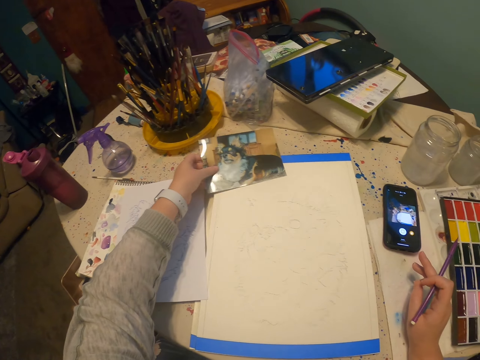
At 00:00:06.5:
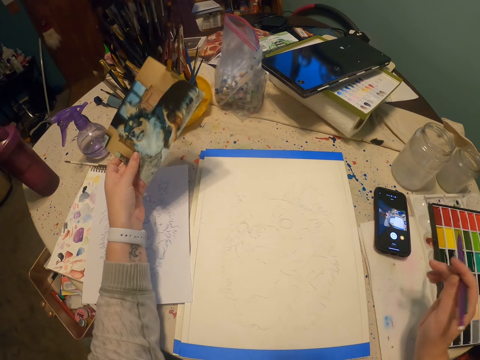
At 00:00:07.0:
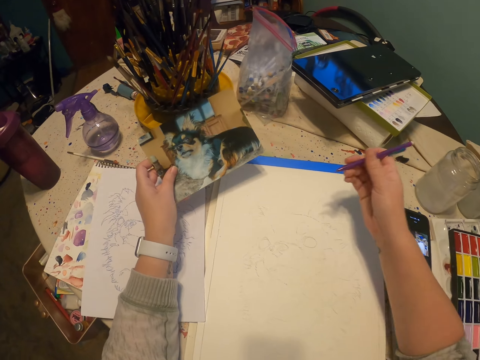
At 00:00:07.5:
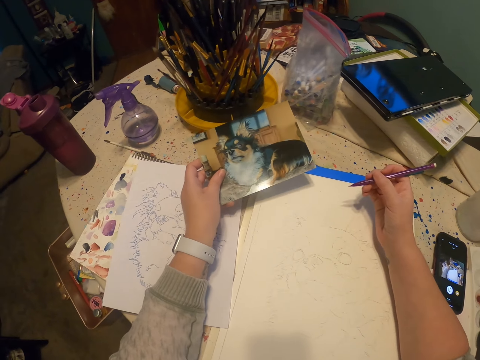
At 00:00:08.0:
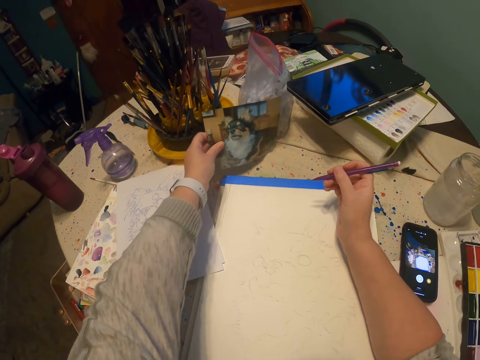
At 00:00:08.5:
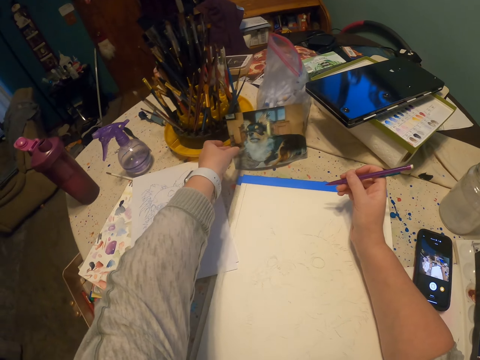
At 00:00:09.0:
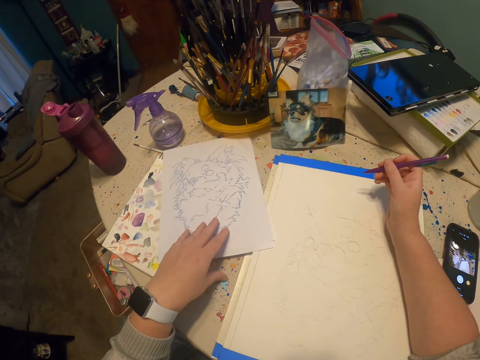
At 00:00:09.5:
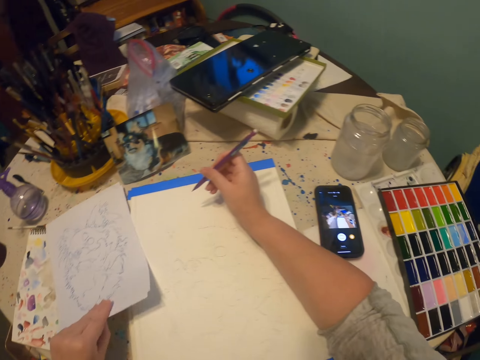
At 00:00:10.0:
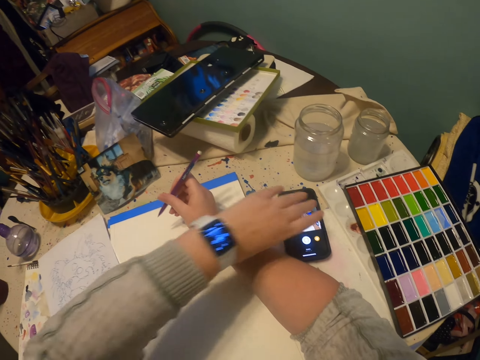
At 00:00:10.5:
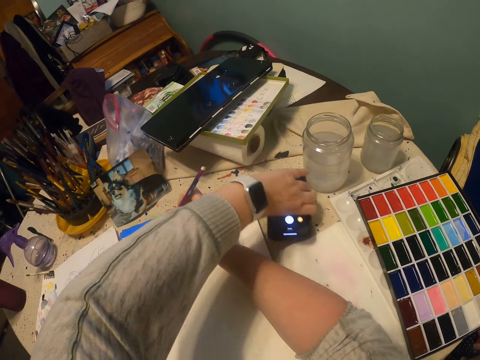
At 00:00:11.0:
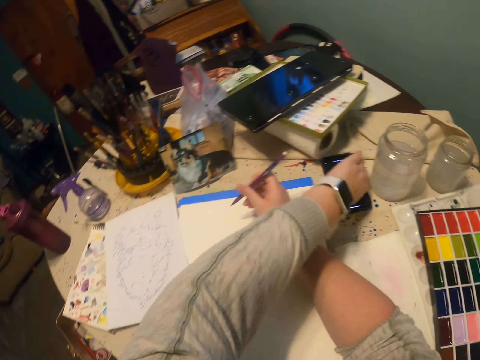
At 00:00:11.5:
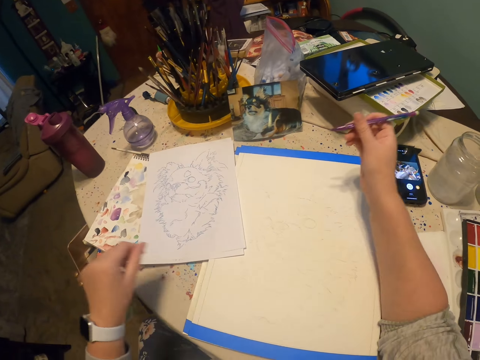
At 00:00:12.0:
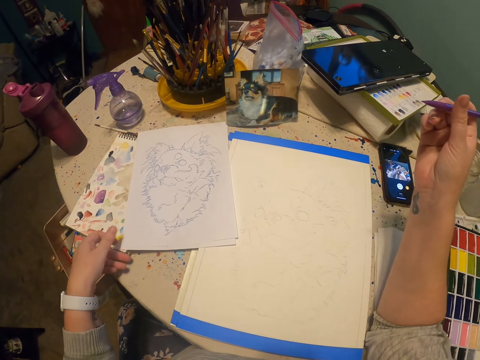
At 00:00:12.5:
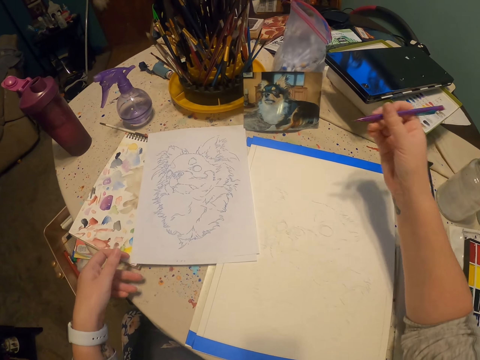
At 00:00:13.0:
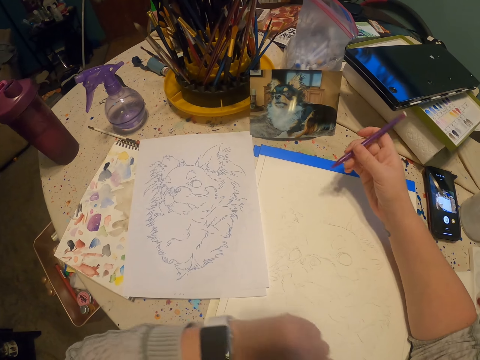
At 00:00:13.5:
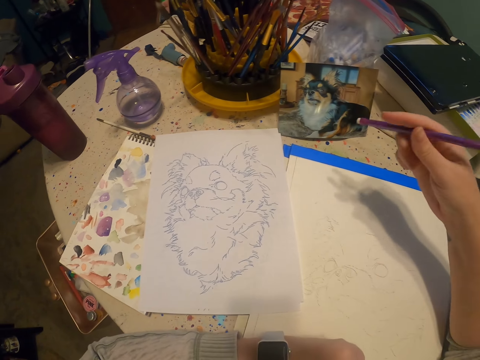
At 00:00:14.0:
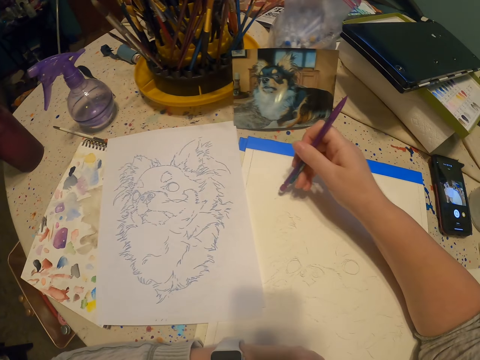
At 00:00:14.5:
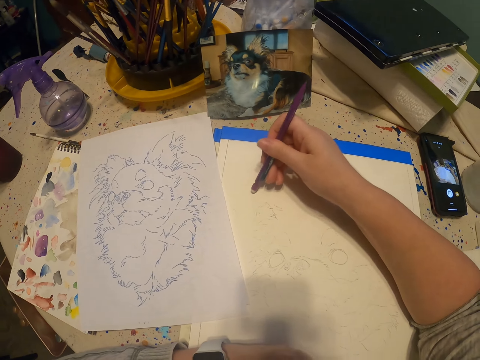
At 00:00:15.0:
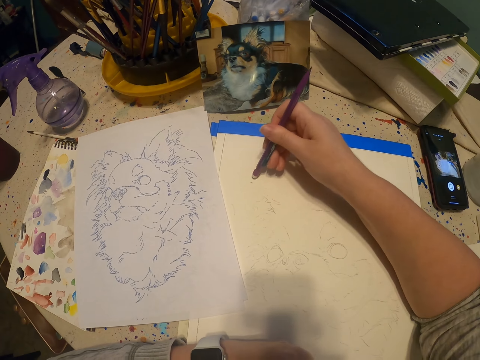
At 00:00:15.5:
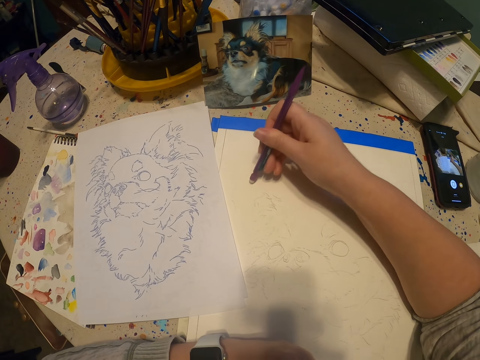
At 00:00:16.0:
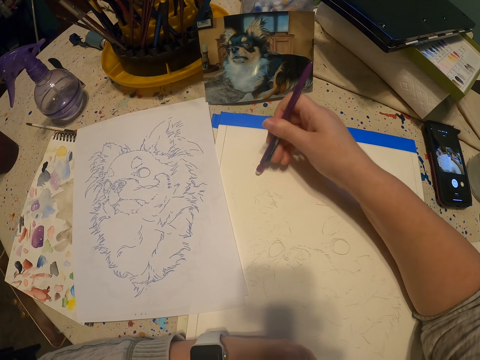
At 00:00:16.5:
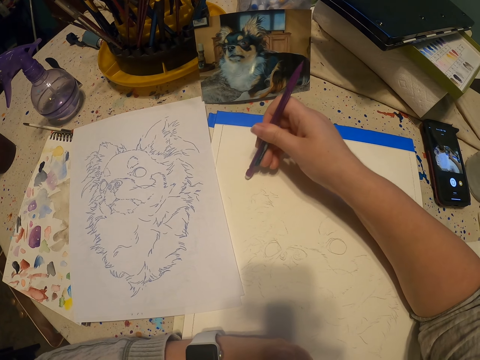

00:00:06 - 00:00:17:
The camera wearer touches a drawing book with a portrait. They put down the portrait on a table. They move papers on the table and hold a piece of paper. They move a phone on the table and hold the phone. They touch the papers with a hand and put a hand on the table. They rub a sketch with a rubber.

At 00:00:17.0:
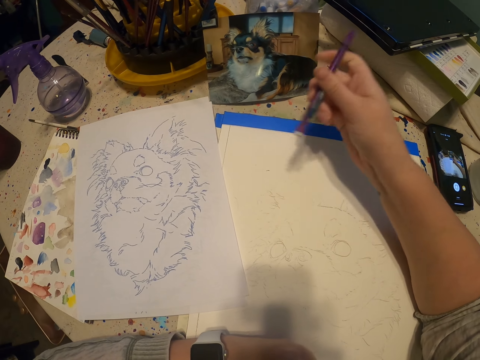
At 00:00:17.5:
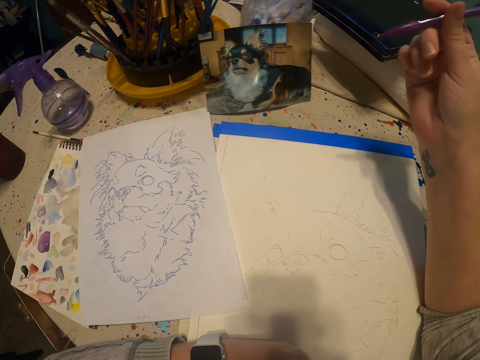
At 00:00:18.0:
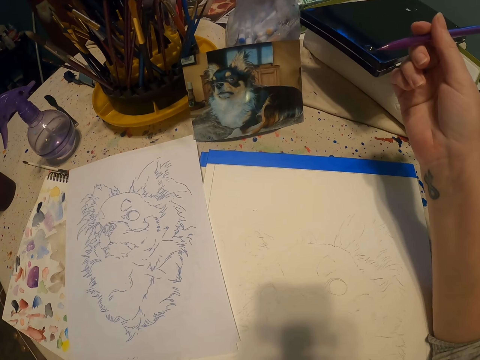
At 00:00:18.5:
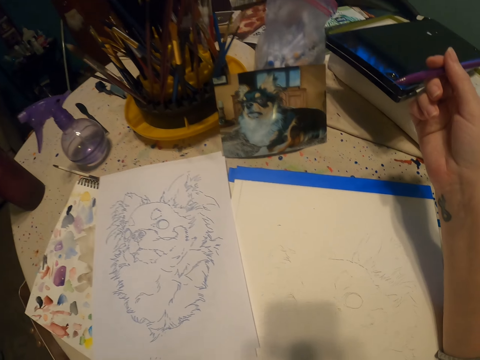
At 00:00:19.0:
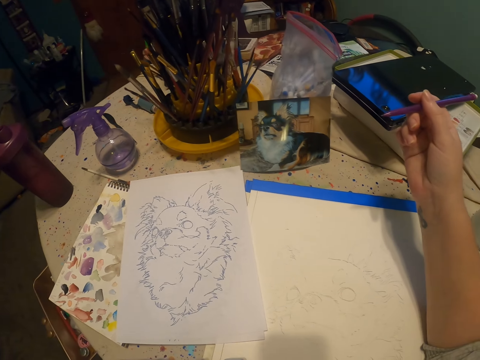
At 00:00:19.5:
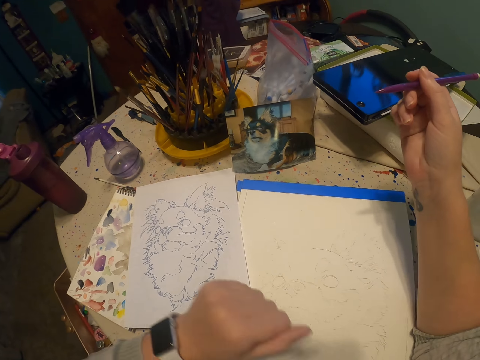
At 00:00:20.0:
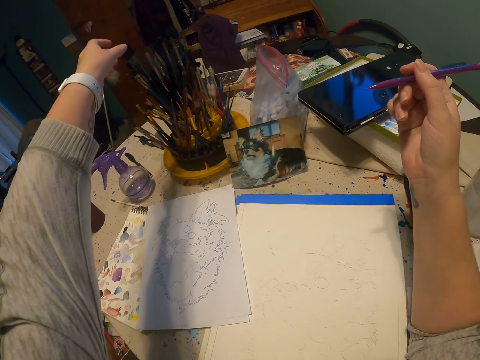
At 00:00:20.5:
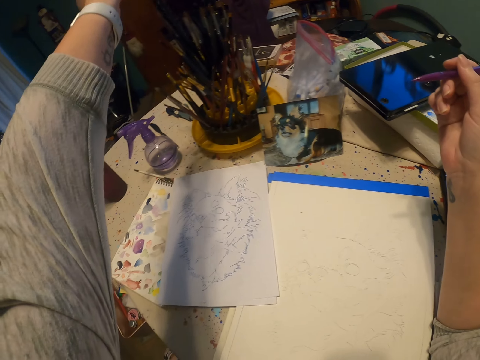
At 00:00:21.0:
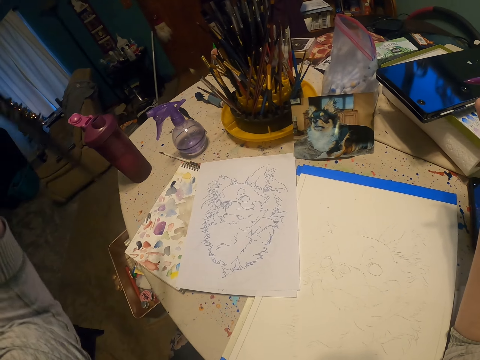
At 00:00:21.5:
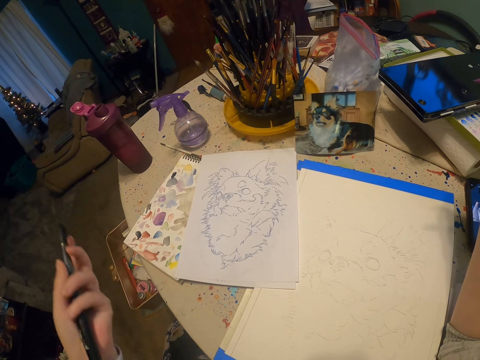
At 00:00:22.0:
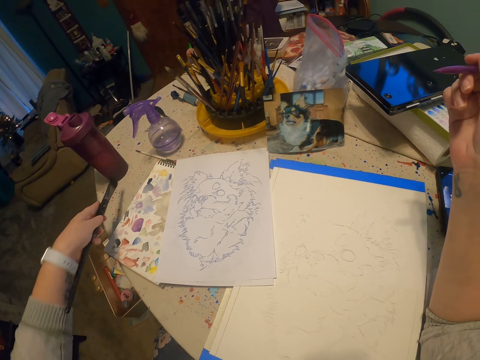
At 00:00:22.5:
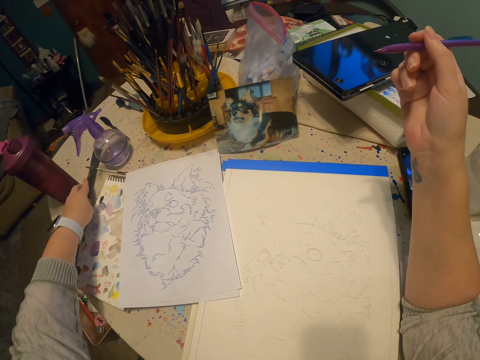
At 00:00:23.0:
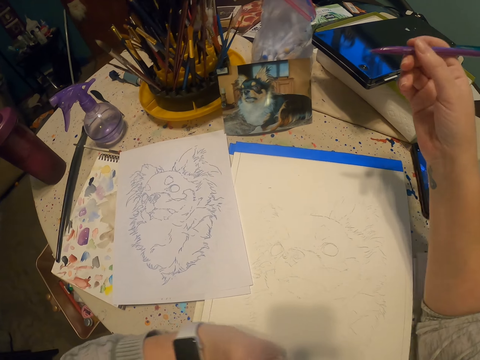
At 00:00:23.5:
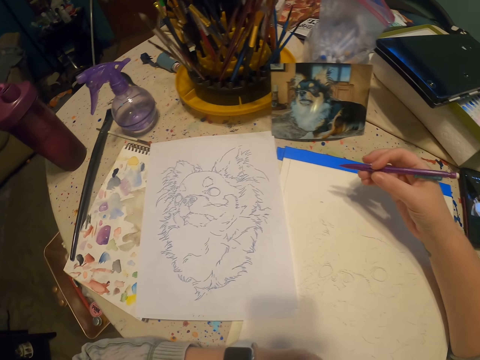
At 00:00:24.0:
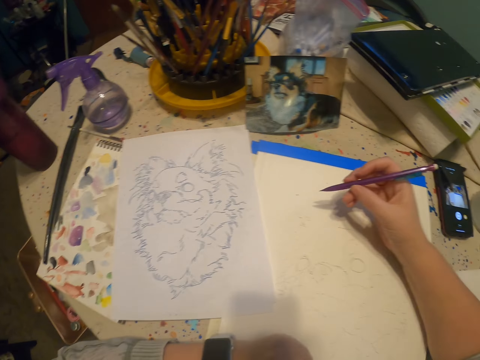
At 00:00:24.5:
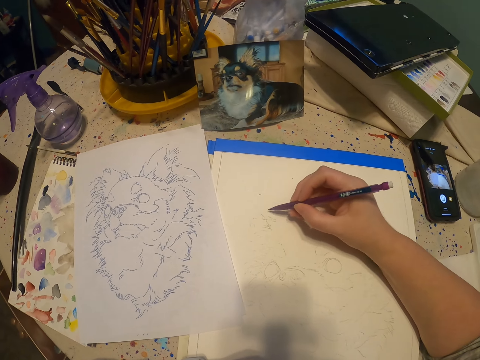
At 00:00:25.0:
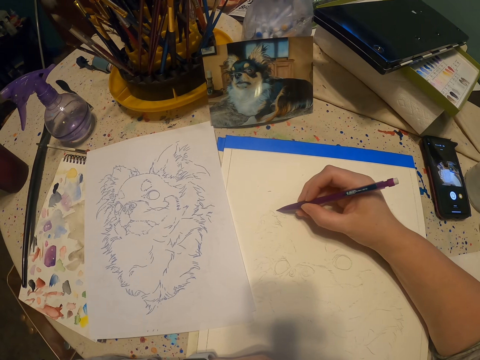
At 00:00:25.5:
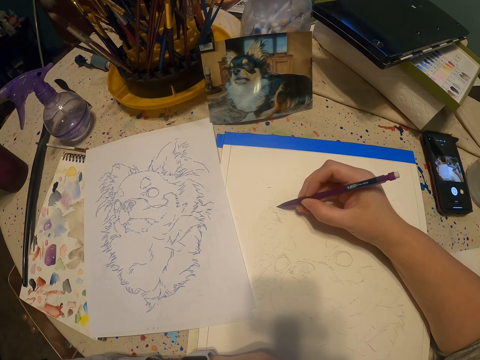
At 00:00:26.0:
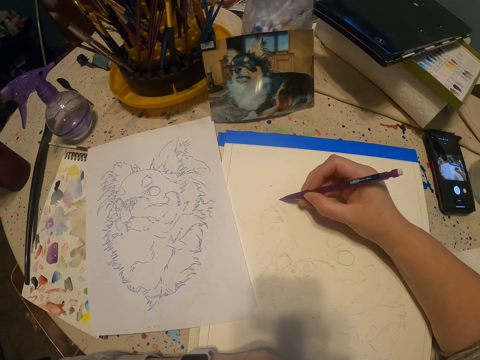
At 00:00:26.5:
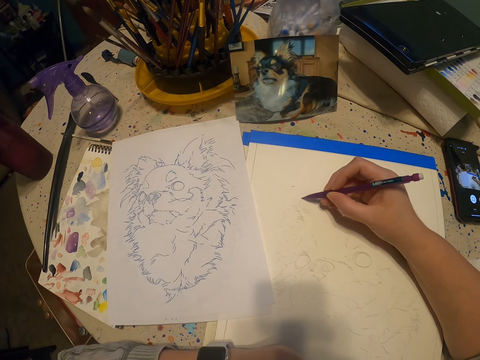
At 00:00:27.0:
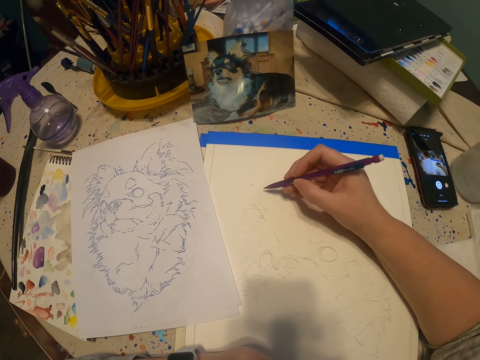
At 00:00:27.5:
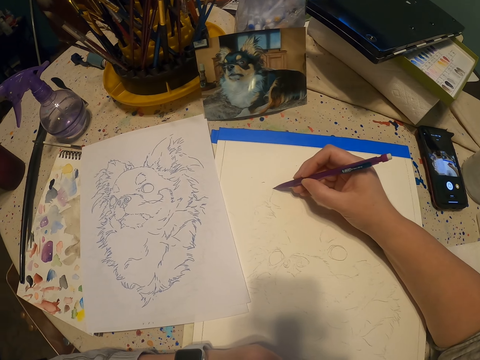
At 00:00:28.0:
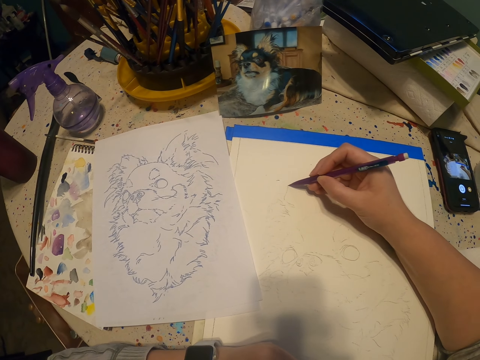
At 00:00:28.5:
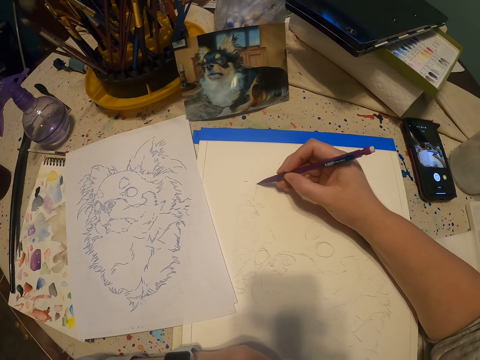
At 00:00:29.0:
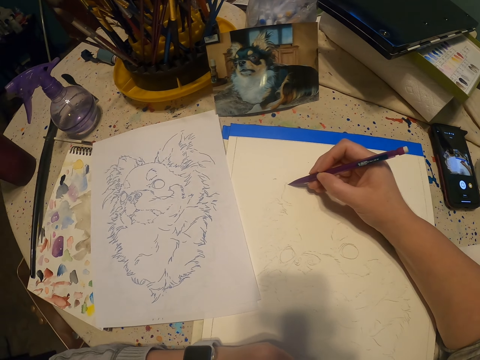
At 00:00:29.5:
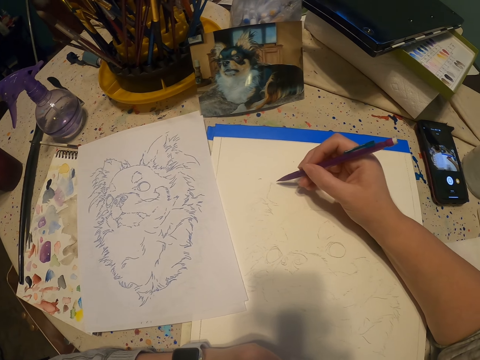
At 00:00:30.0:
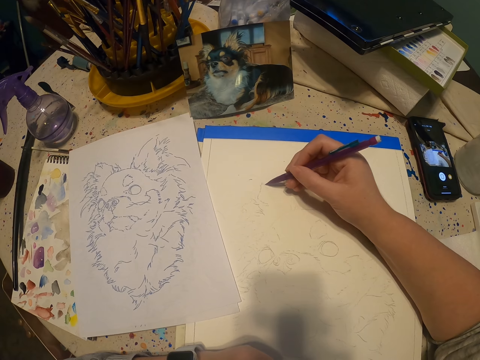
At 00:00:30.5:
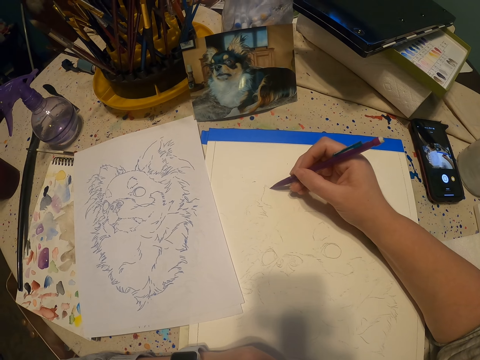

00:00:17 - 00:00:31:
The camera wearer flips a pencil with a hand. They pick up a paintbrush. They put down the paintbrush on a table. They put a hand on the table. They draw a sketch of a dog on a drawing book with the pencil.

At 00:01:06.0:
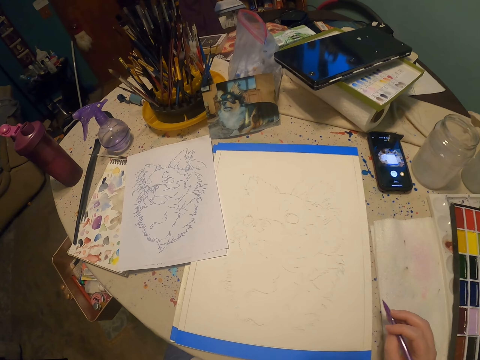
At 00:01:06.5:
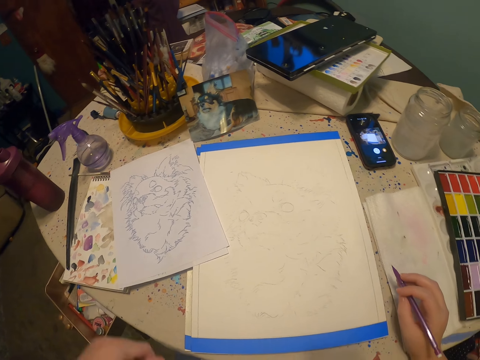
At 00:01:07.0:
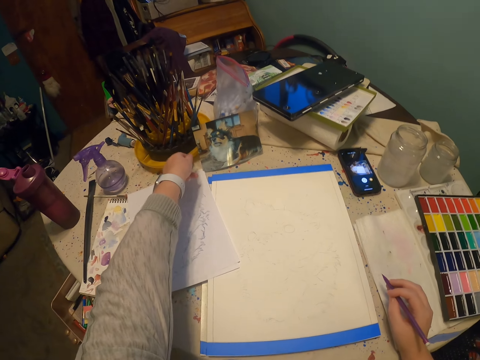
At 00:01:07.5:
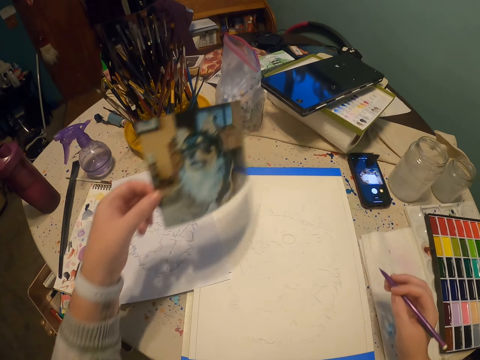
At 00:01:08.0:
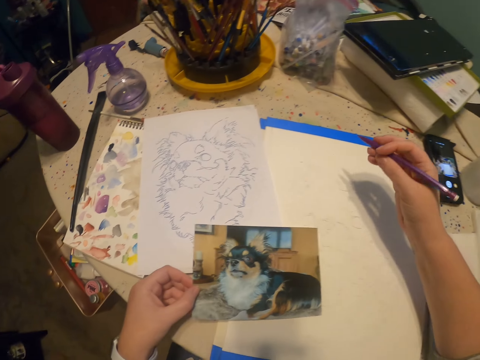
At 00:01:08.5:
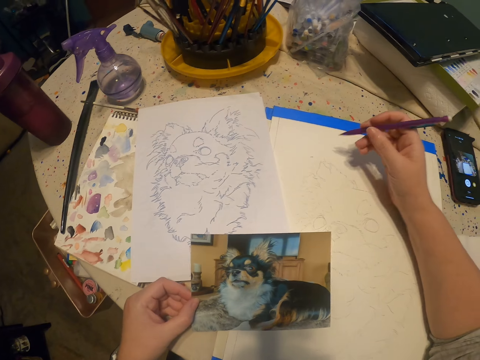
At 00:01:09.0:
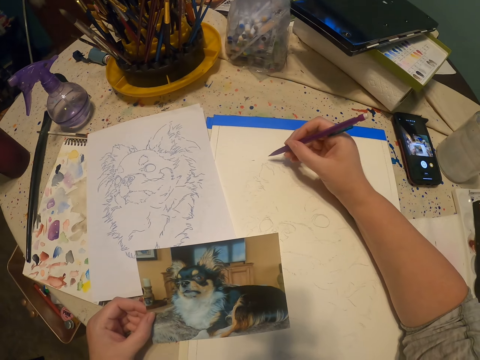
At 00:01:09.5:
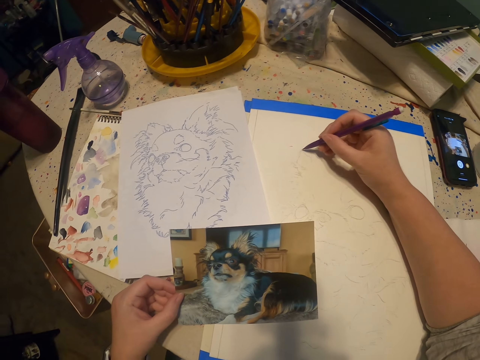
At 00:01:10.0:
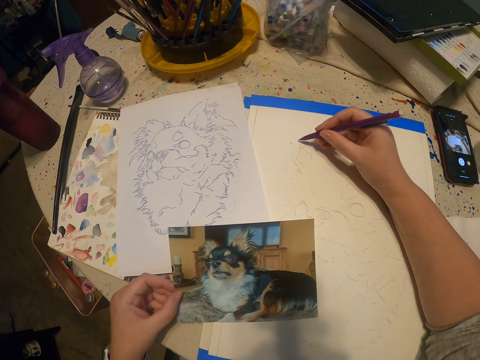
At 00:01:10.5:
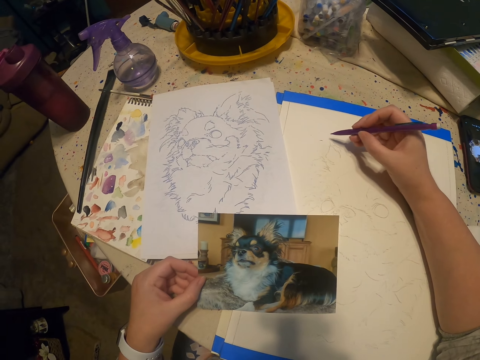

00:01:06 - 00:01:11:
The camera wearer picks up a portrait on a table. They put down the portrait. They draw a sketch of a dog on a drawing book with a pencil.
